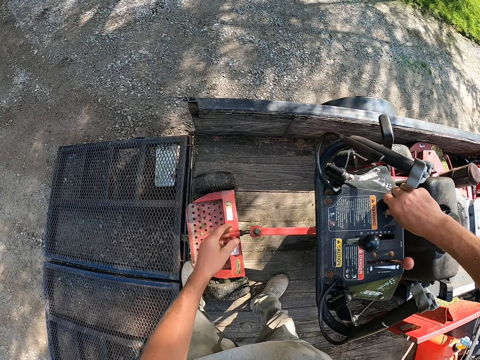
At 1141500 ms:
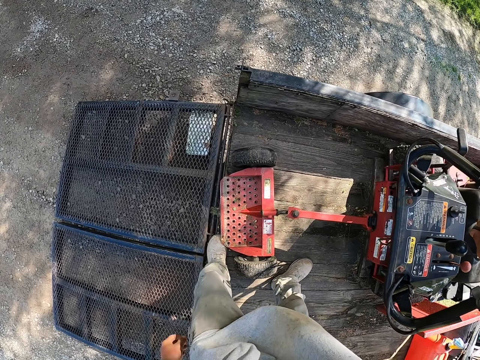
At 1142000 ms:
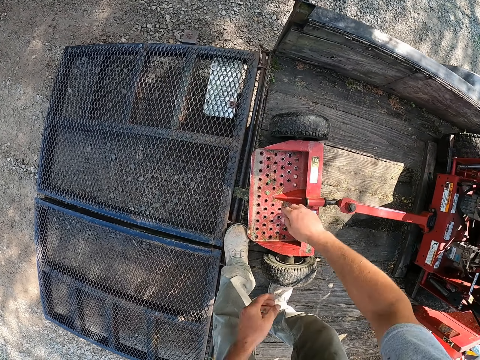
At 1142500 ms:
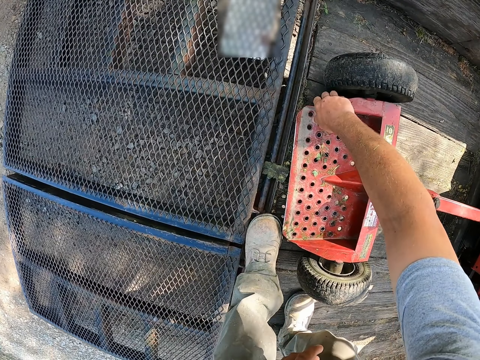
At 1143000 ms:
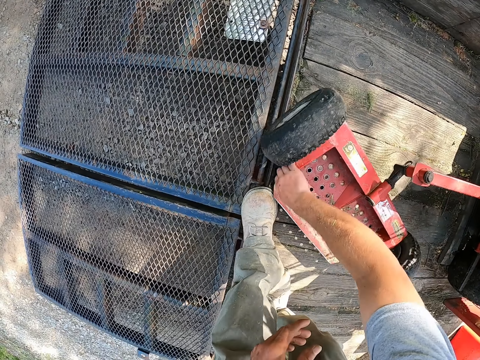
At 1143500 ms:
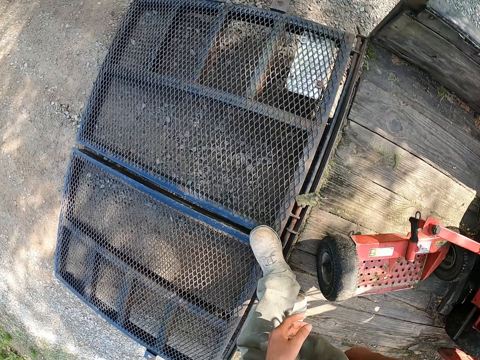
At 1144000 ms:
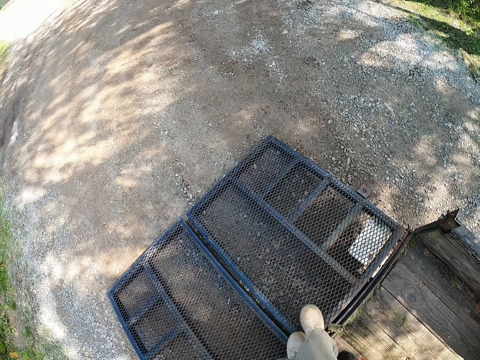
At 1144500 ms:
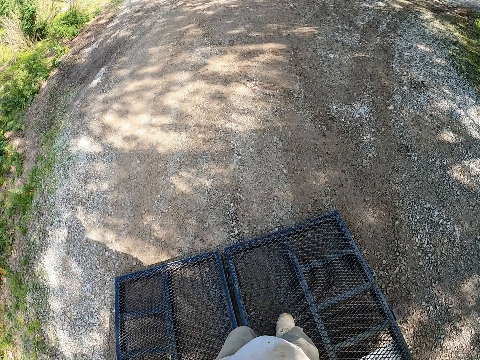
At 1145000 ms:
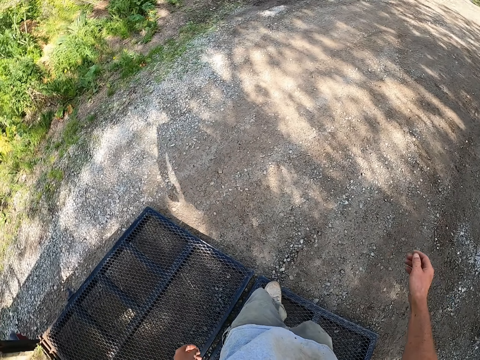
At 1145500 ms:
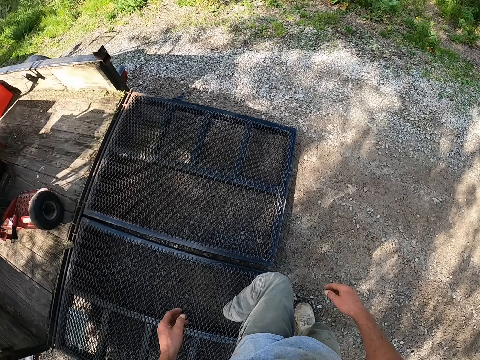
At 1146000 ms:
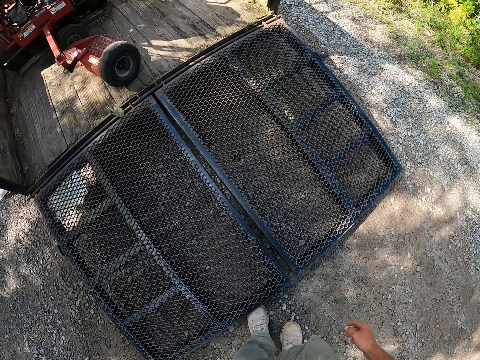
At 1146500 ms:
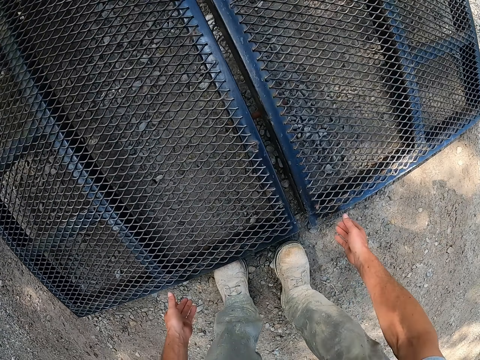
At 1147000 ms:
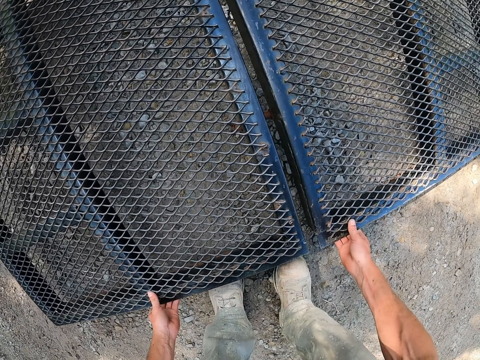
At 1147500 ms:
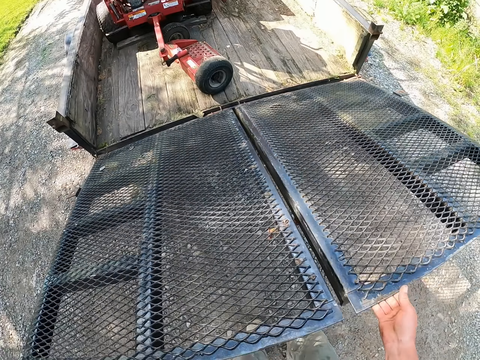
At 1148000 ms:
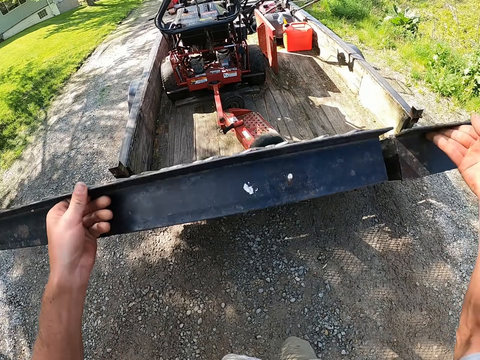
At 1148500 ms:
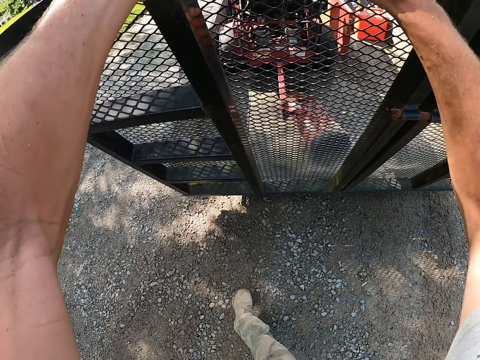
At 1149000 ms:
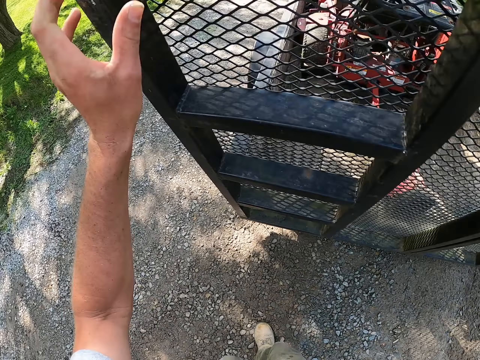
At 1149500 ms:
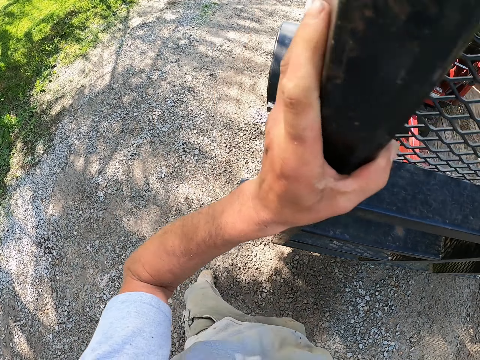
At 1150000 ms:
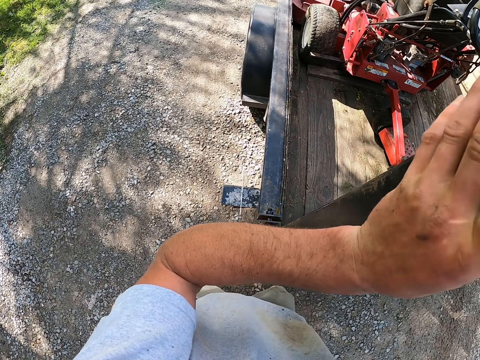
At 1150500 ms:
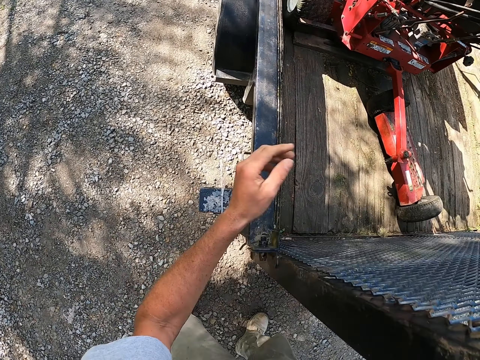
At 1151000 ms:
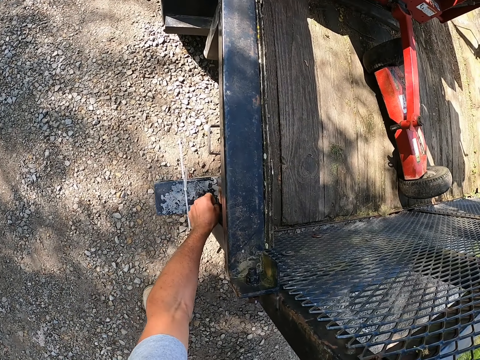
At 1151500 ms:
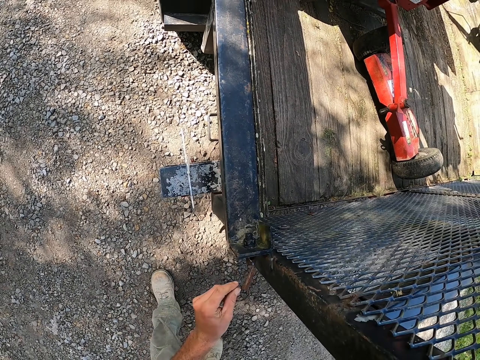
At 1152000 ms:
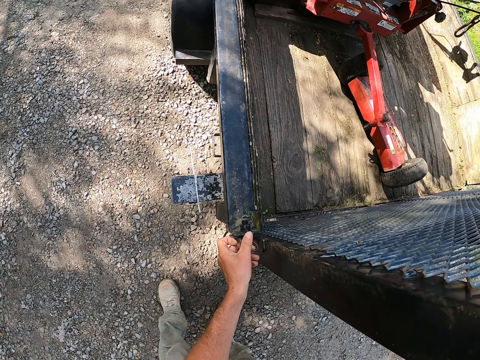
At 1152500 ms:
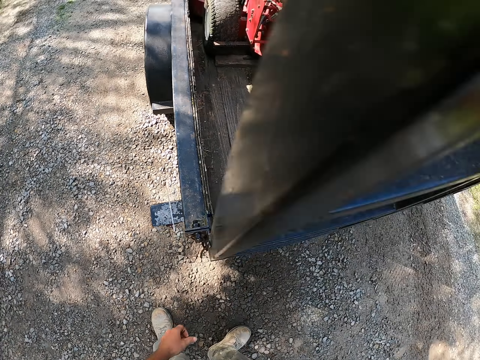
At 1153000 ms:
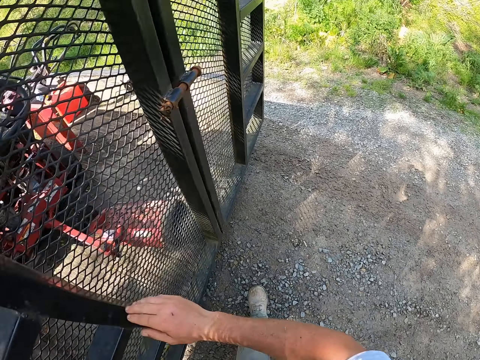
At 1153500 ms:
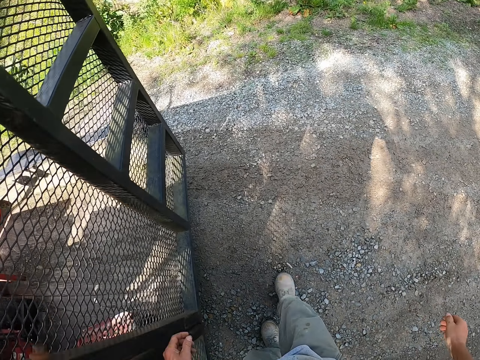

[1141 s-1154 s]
The camera wearer closes the truck.

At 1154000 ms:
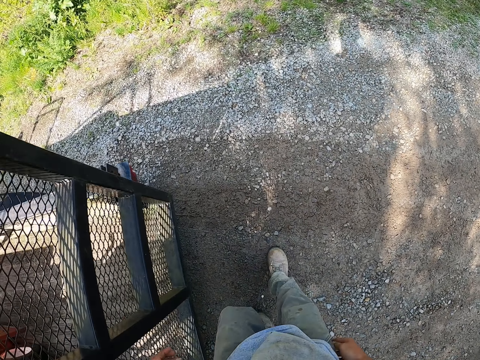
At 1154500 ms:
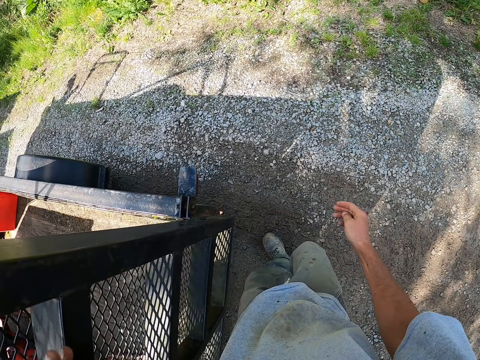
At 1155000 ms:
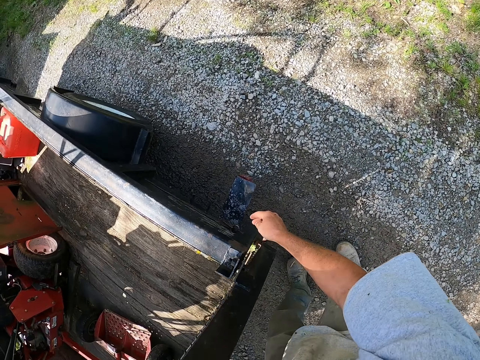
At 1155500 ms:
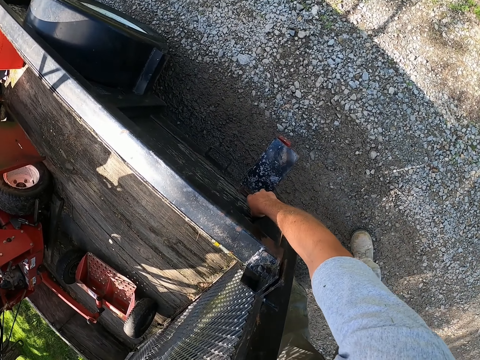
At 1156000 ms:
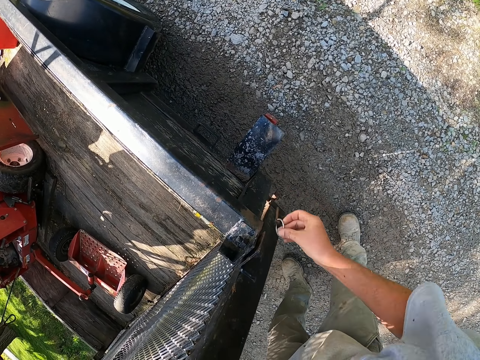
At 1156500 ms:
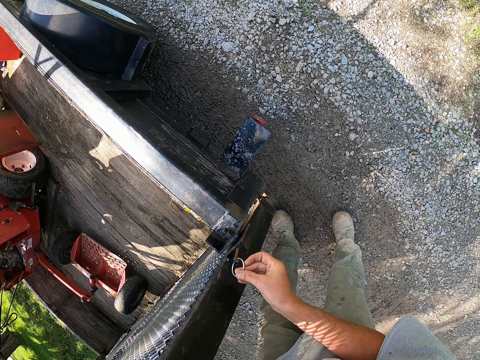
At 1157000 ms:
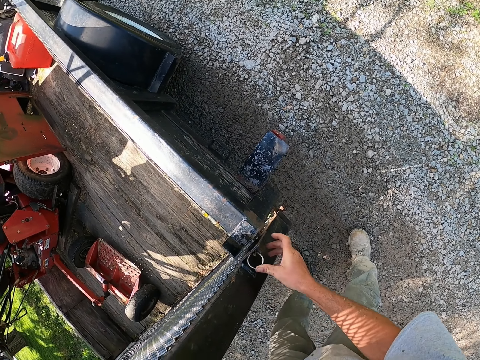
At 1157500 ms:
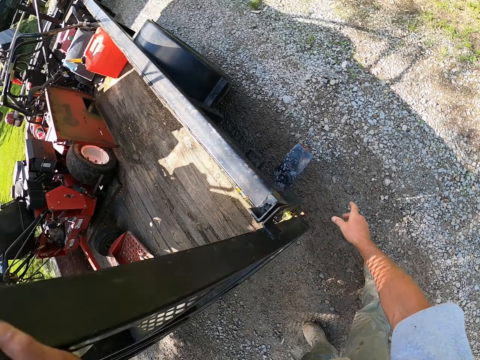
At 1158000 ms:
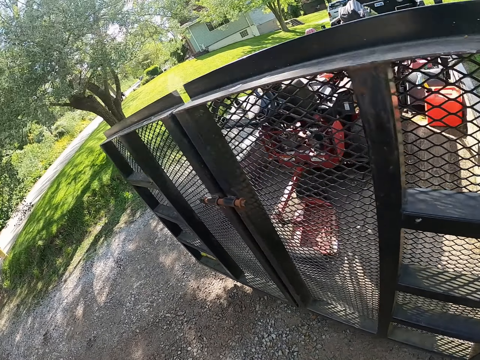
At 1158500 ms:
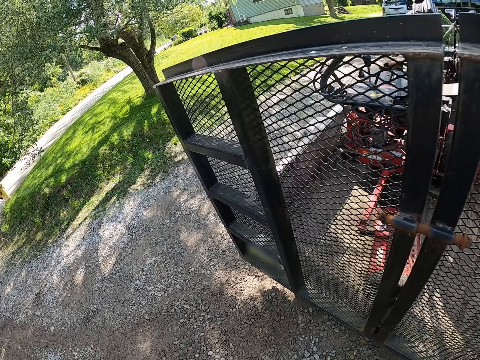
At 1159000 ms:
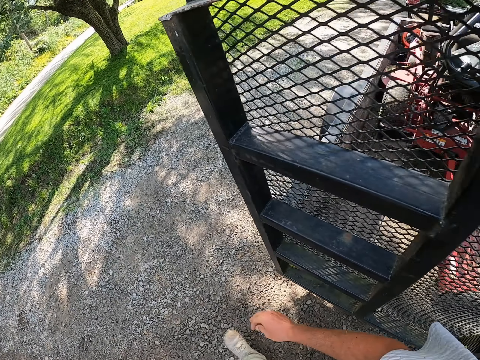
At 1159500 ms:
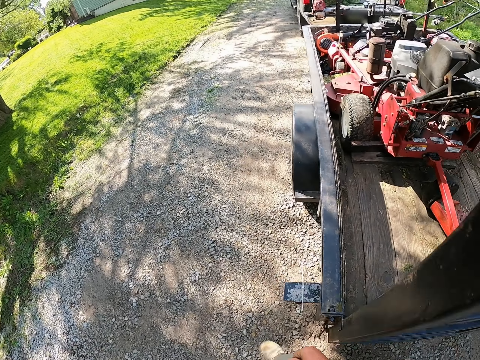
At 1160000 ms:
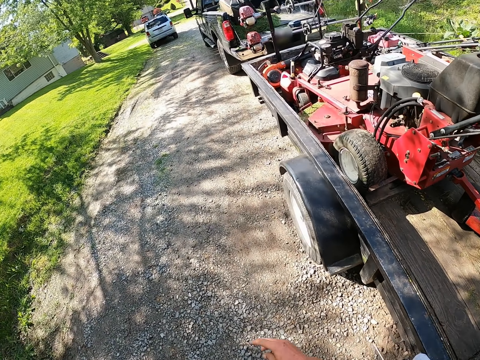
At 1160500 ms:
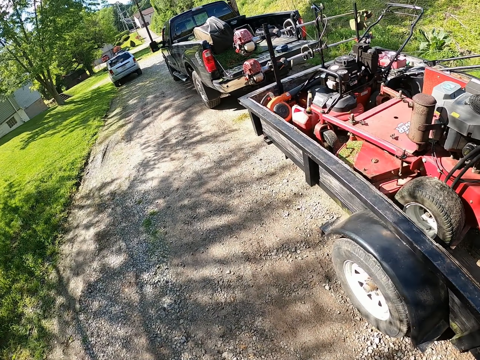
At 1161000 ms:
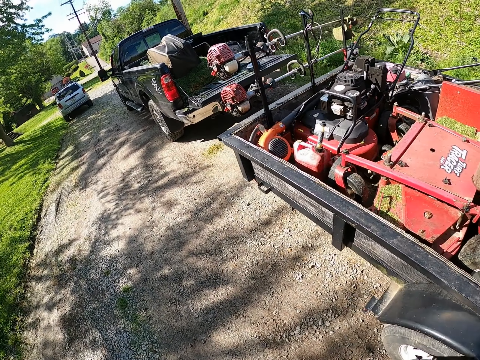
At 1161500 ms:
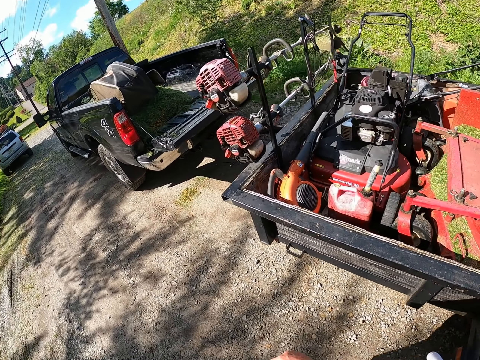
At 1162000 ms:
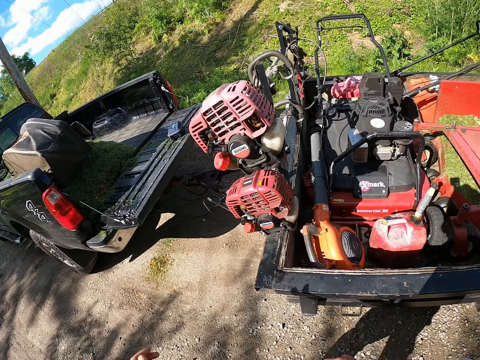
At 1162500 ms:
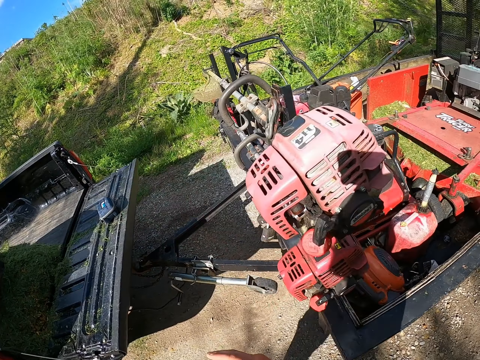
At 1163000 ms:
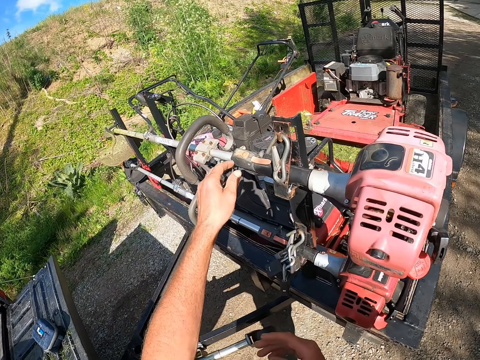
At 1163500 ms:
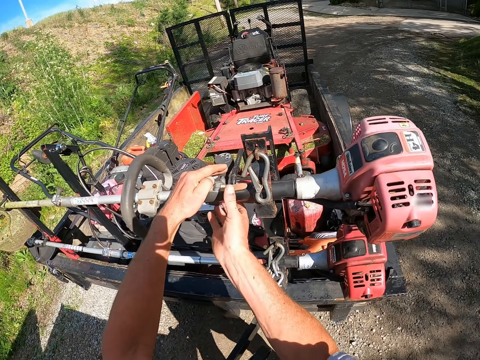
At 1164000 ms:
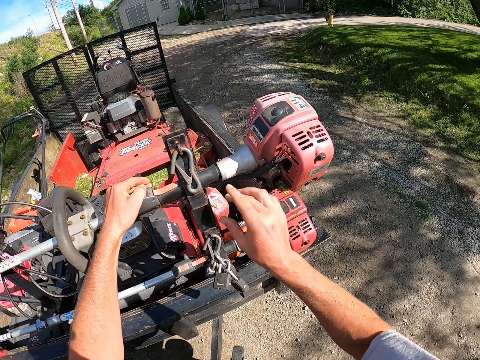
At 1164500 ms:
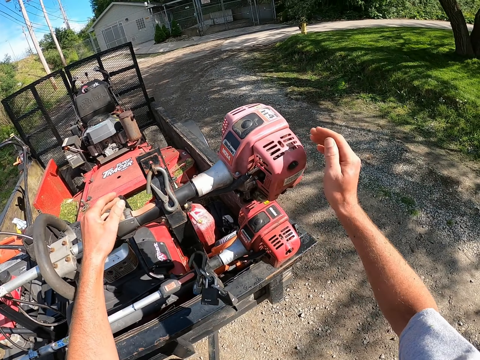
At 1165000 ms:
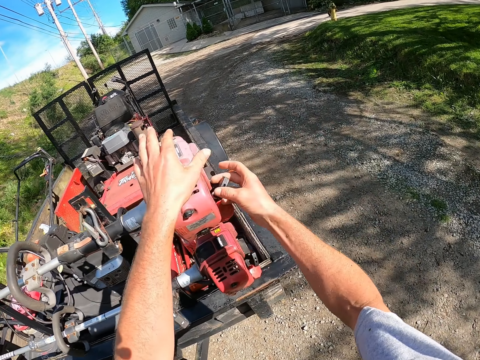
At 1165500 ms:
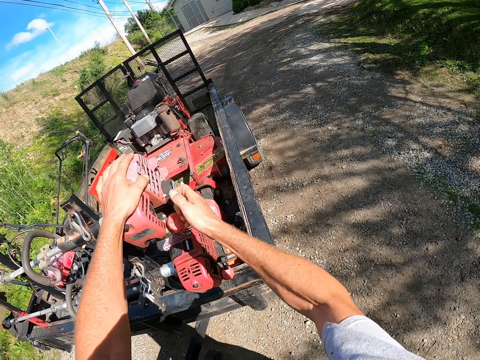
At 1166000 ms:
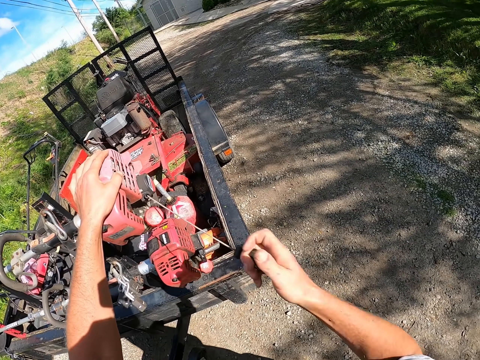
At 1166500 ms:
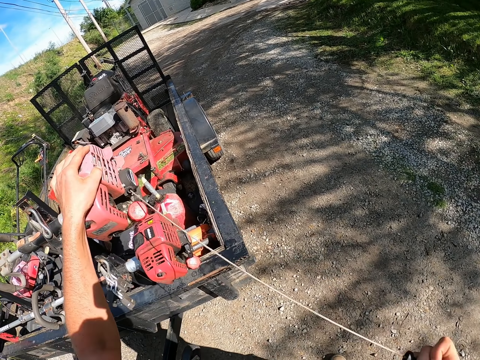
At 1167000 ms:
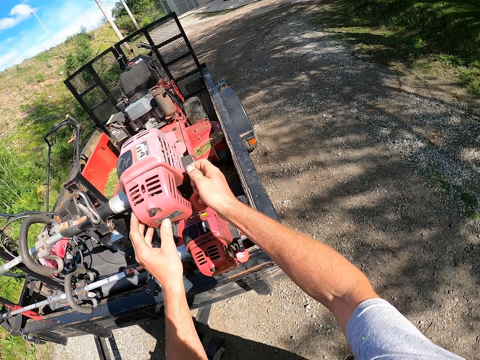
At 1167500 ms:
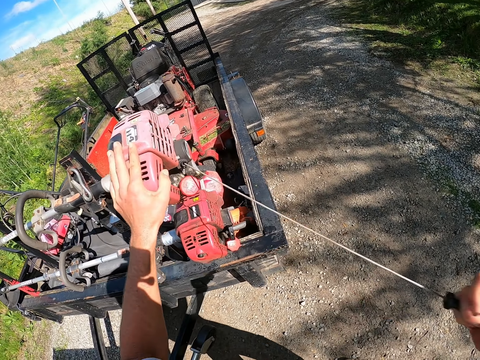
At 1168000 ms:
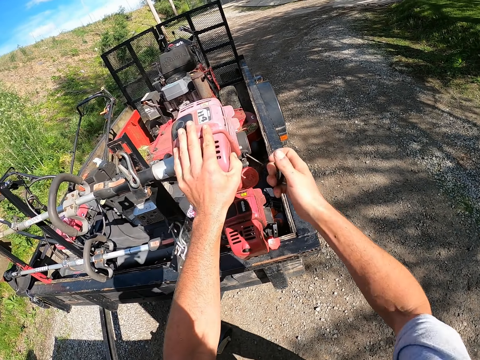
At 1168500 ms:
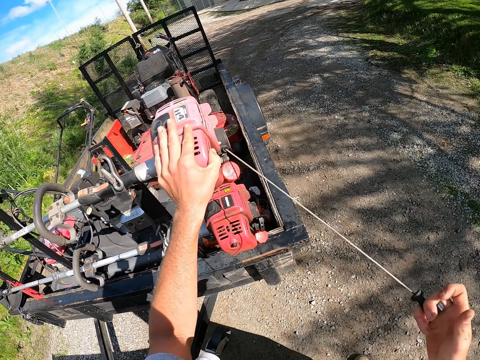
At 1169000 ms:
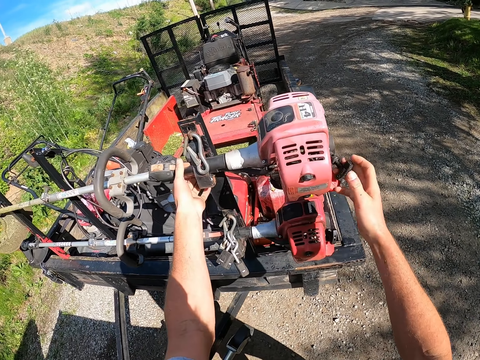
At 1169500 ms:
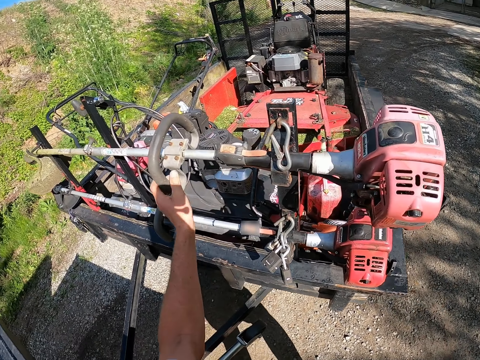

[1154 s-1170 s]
The camera wearer puts the pin. They walk around the track. They pull an item. They turn on the brush cutter.
